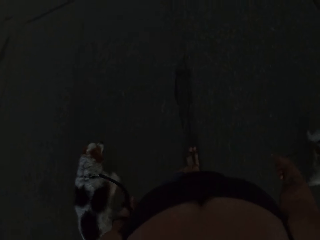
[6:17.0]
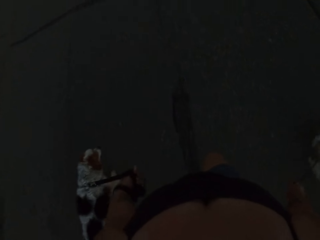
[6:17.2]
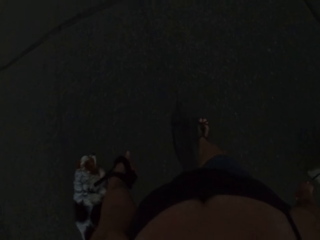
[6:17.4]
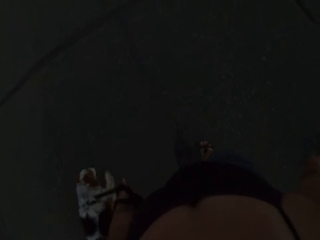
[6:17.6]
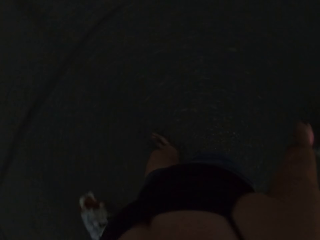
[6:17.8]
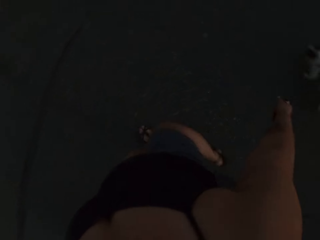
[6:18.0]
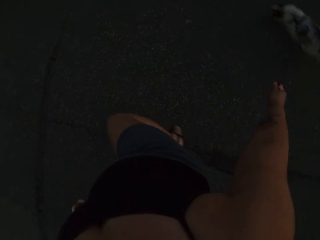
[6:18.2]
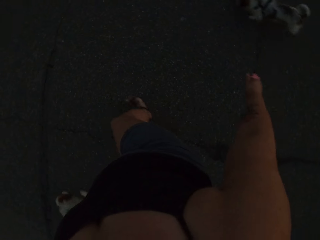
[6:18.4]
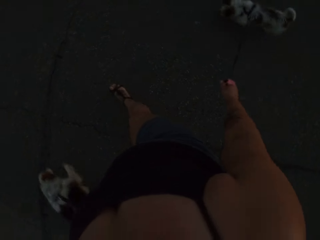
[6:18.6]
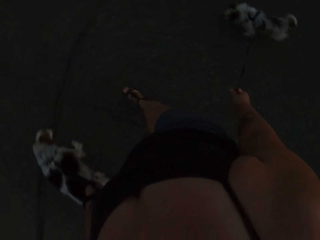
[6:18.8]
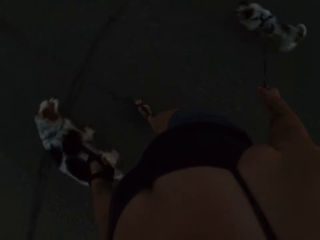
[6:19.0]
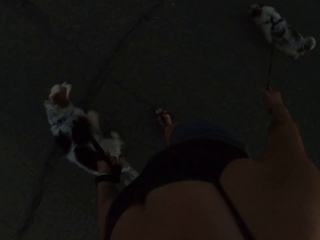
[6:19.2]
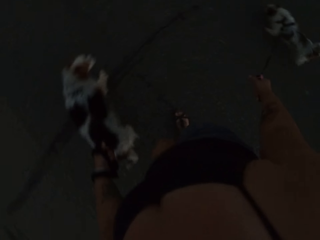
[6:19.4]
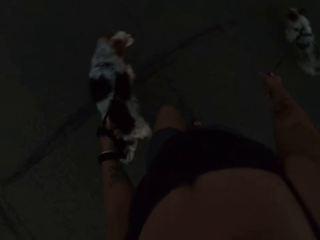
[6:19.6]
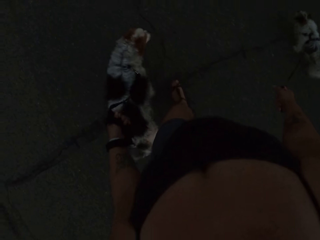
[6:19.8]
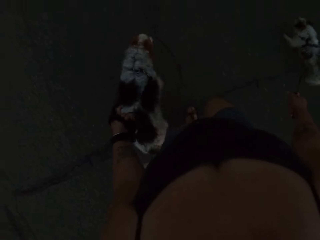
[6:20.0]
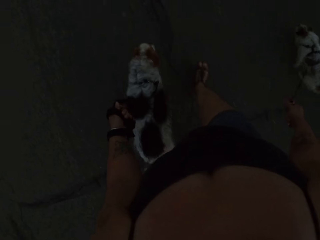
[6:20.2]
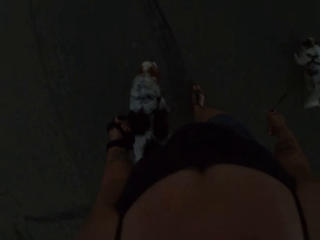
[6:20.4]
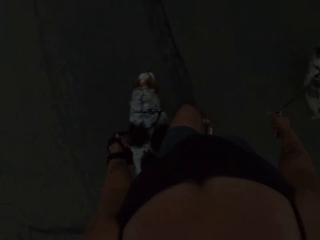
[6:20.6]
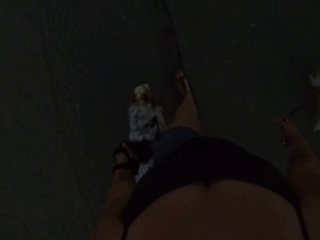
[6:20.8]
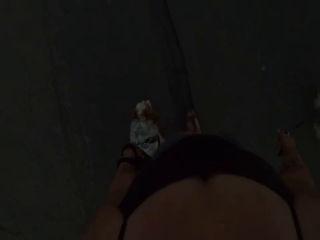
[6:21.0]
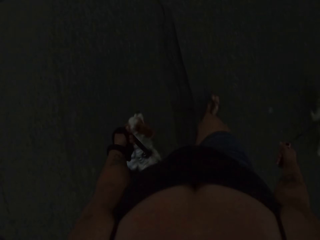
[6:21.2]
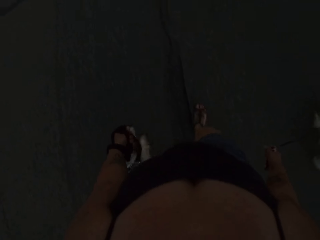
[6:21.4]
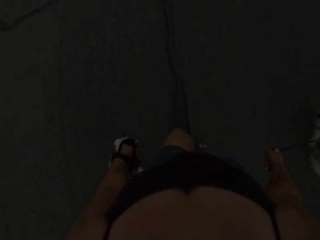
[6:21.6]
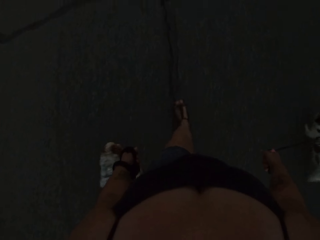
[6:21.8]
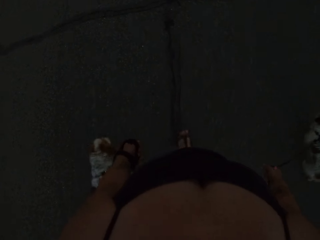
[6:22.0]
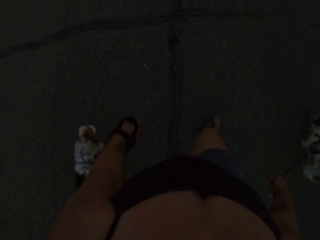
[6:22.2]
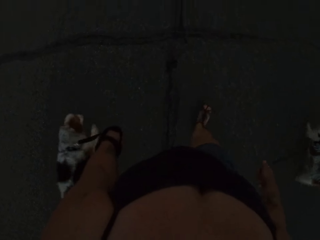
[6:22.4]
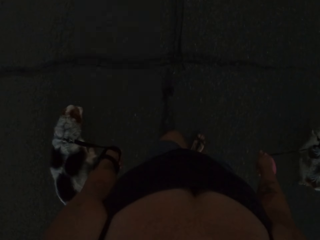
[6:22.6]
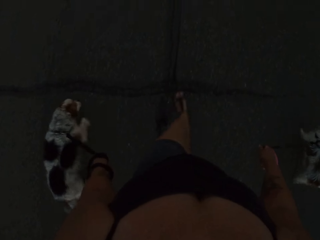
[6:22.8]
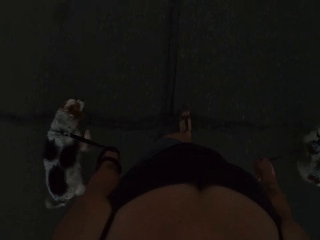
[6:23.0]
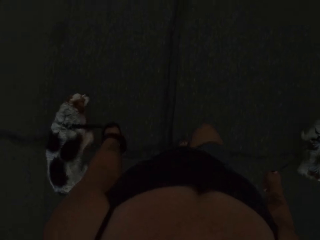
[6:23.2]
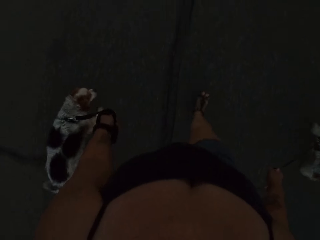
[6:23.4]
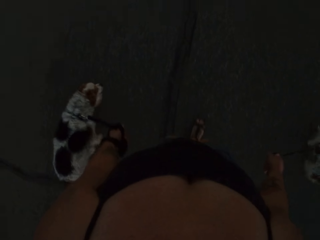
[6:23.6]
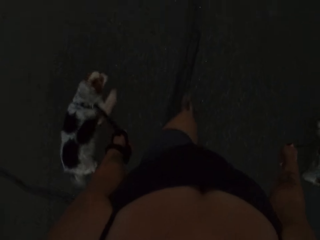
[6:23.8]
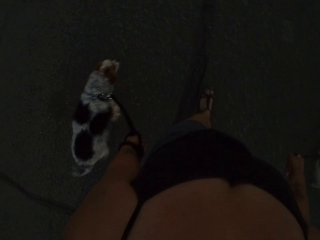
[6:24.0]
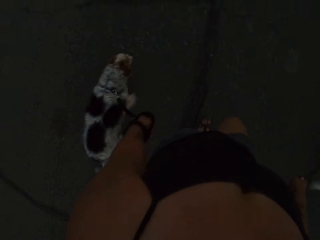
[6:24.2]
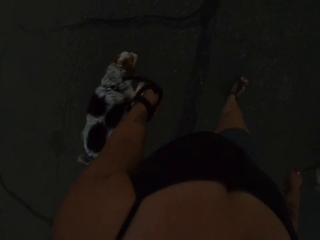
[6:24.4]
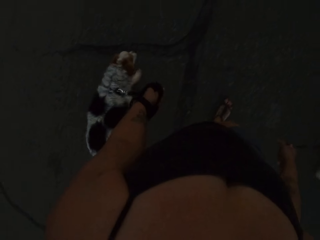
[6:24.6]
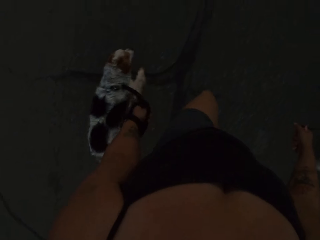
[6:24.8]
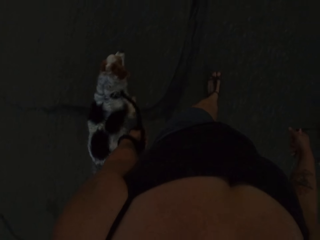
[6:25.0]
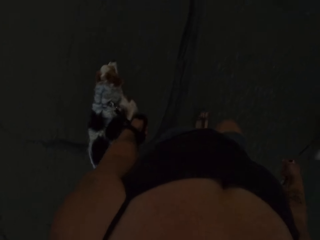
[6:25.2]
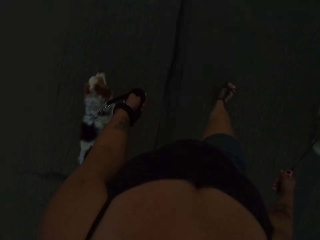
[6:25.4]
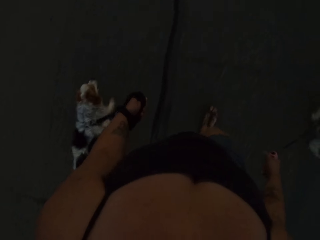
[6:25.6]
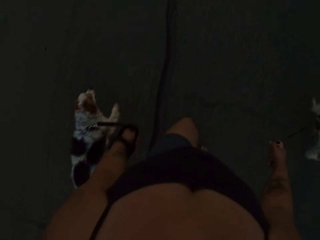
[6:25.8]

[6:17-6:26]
The camera wearer turns. They walk holding the dogs with both hands.

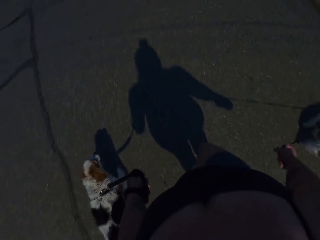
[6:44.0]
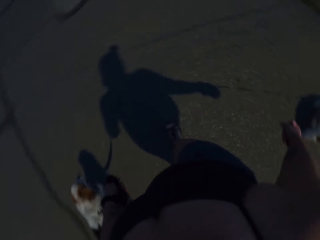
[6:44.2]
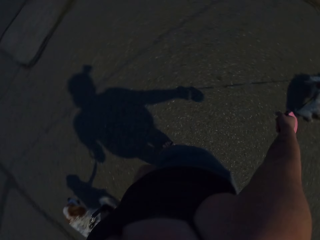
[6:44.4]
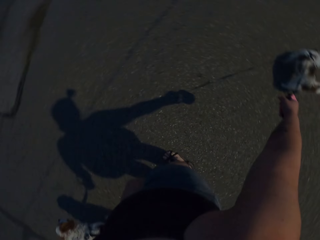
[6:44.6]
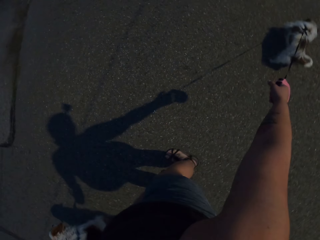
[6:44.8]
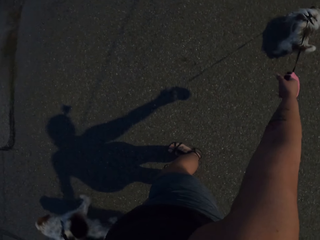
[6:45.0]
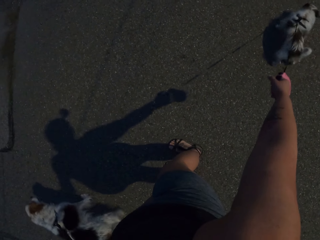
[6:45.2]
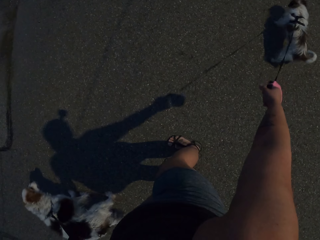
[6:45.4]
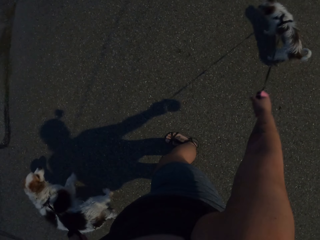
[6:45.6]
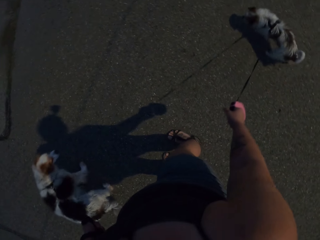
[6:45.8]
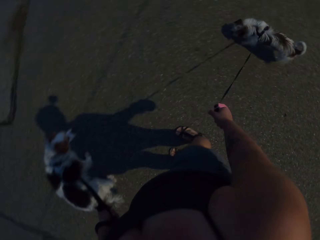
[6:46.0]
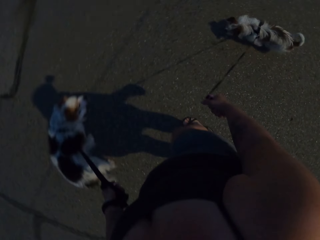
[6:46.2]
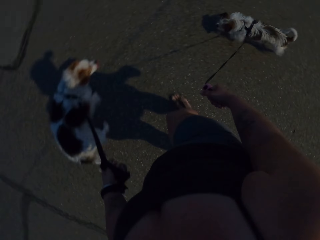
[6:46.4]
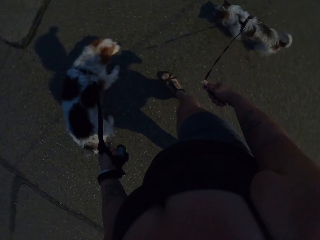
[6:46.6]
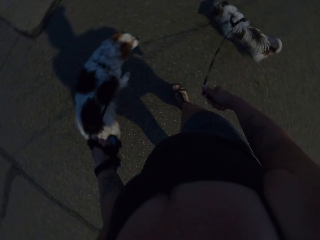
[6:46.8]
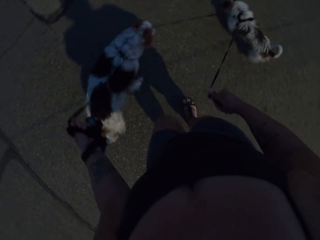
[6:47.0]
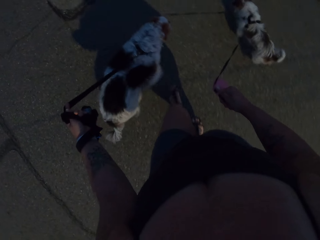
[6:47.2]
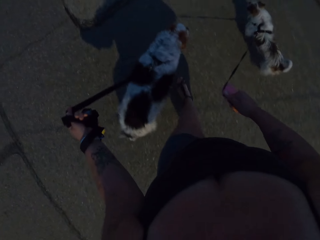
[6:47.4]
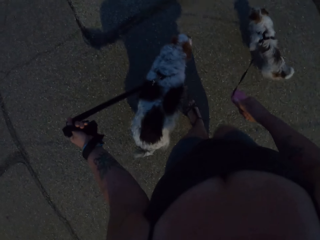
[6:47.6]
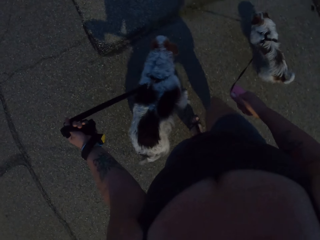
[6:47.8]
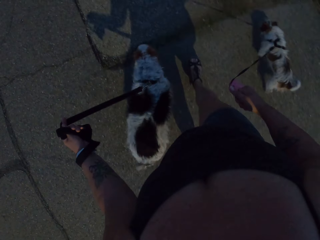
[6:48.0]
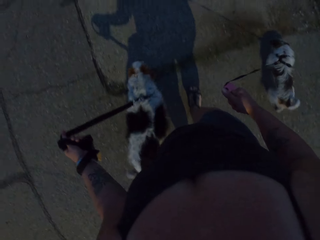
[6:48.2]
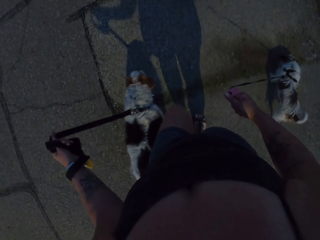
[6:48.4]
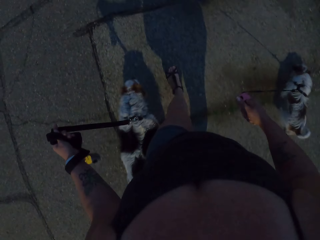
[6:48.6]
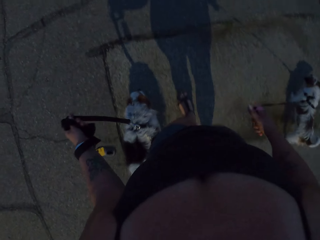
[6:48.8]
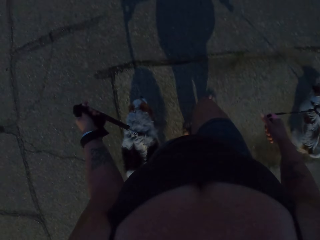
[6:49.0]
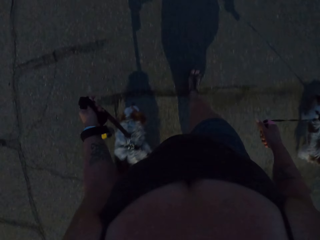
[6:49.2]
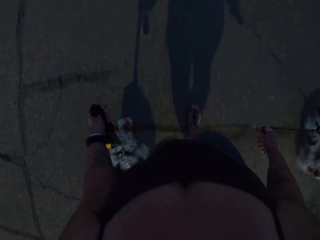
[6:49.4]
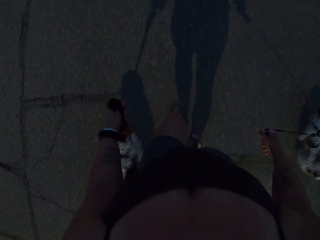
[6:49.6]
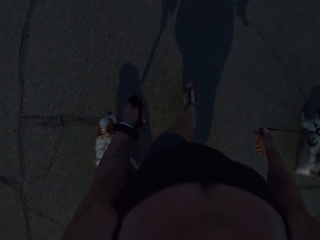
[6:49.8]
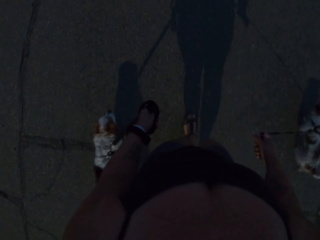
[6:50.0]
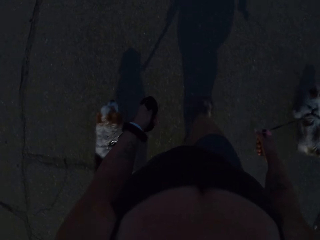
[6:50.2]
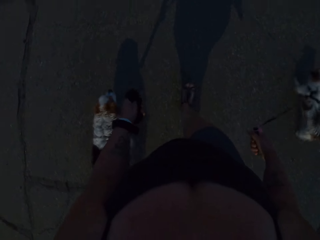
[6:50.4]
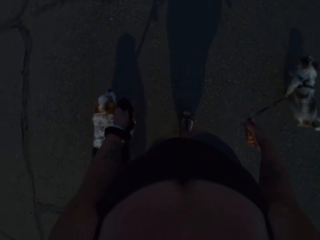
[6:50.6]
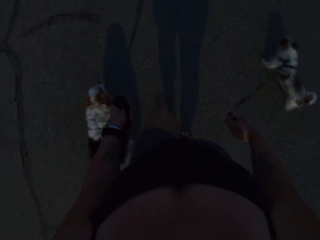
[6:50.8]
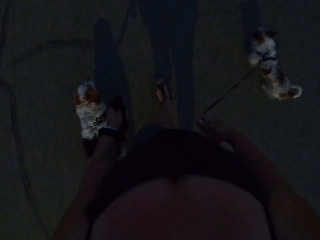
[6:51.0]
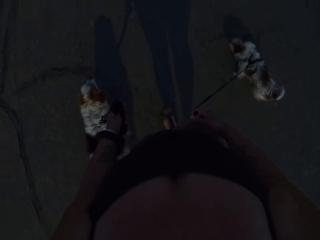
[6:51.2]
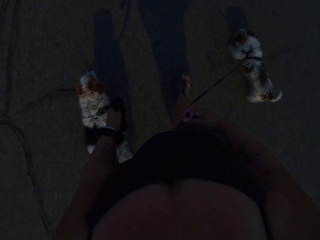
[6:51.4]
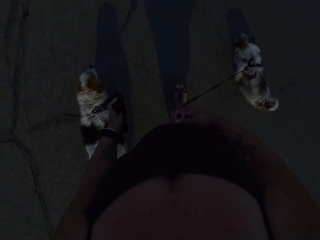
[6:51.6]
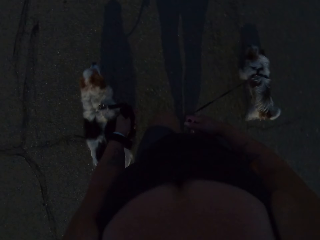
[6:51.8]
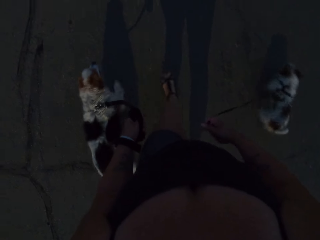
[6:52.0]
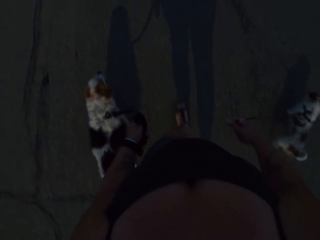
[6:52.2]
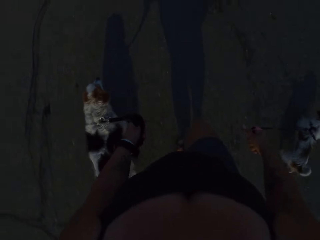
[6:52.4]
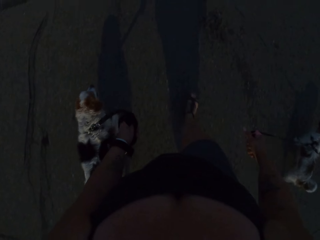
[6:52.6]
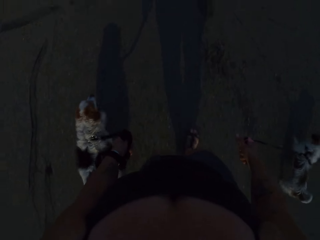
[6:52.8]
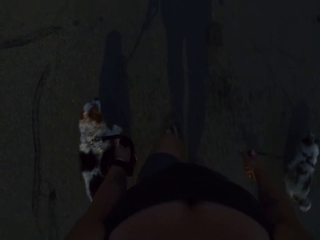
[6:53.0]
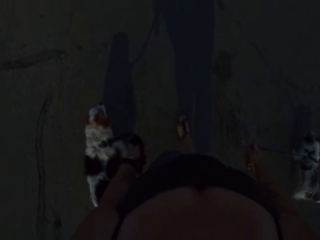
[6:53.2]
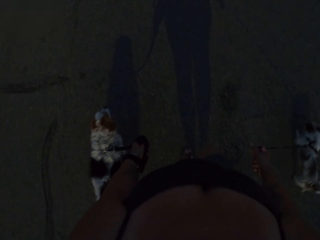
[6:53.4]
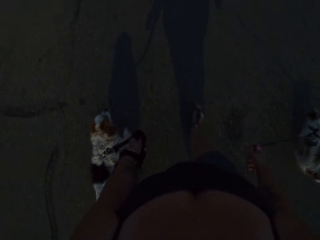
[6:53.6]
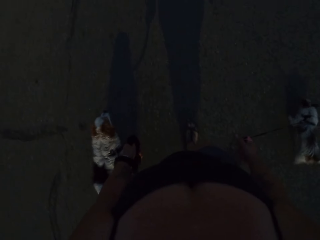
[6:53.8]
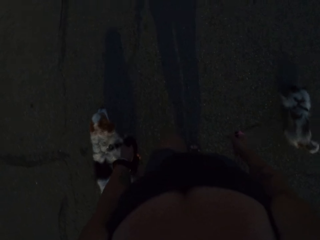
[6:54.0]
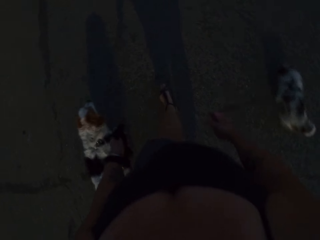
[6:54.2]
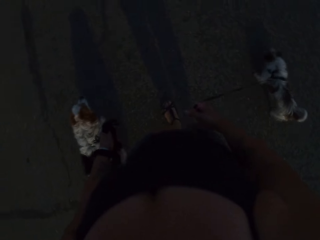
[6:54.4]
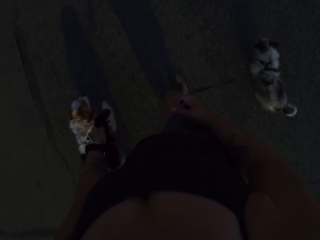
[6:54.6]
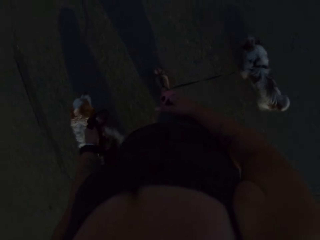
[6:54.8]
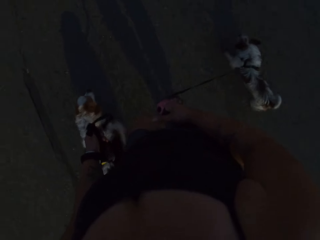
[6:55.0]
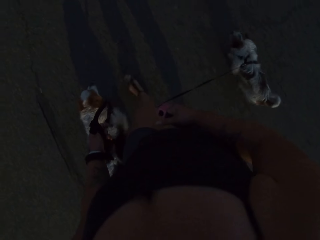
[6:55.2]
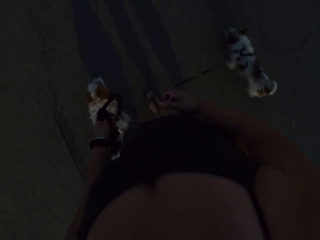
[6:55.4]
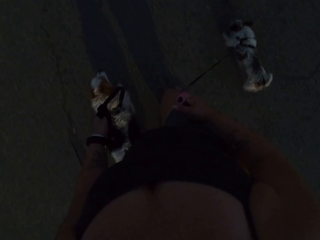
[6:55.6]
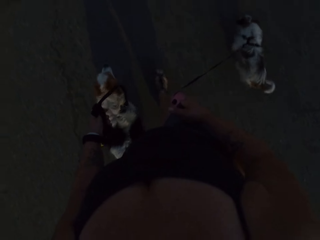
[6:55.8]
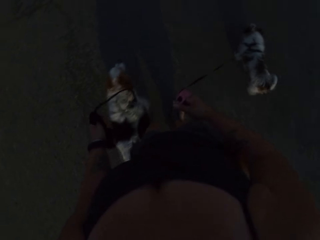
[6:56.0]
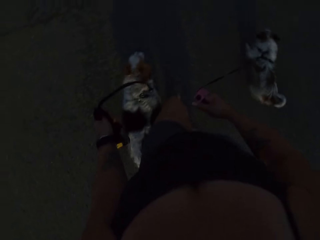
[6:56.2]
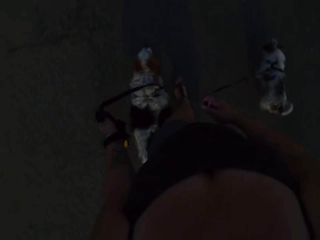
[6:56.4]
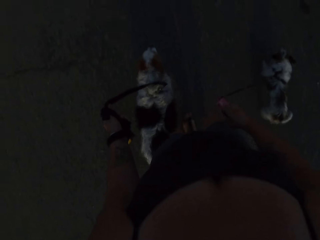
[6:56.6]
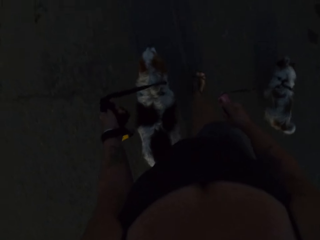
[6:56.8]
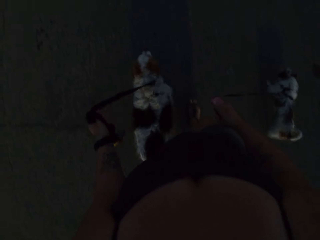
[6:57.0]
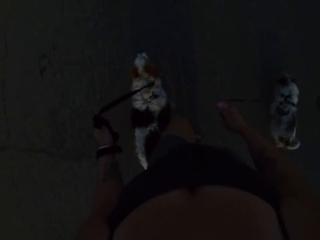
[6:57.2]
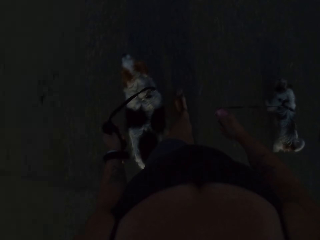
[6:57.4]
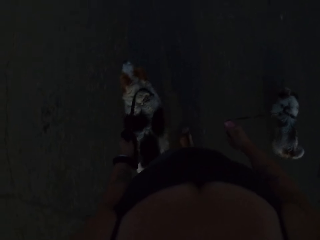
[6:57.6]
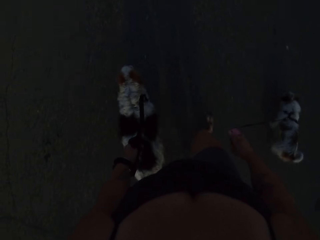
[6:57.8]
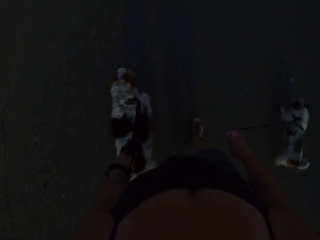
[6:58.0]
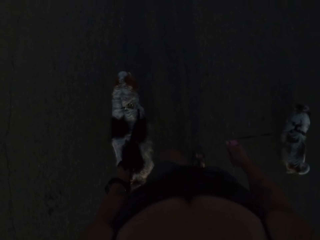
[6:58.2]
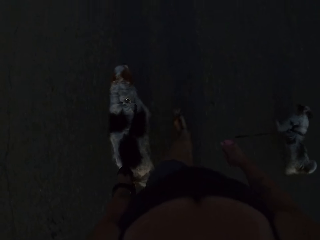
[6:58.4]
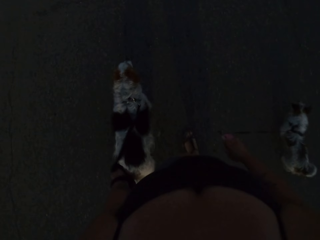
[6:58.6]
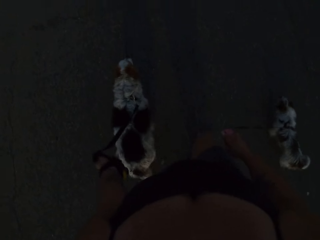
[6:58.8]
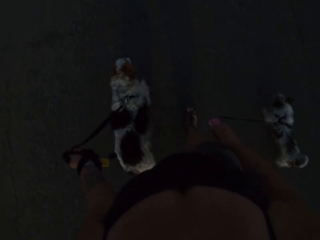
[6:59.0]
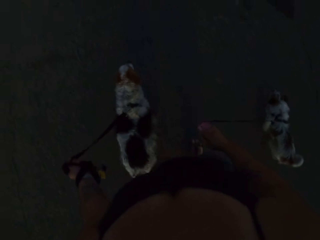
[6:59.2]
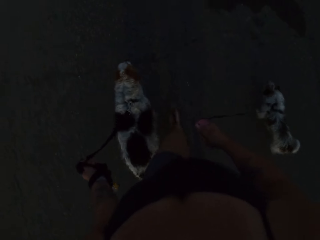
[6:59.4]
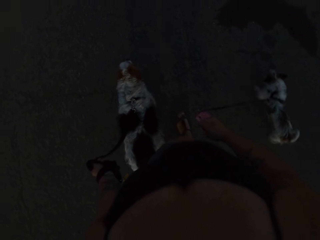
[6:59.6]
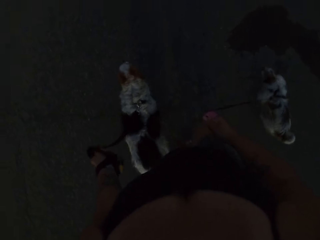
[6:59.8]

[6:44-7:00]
The camera wearer pulls the dog. They walk.
